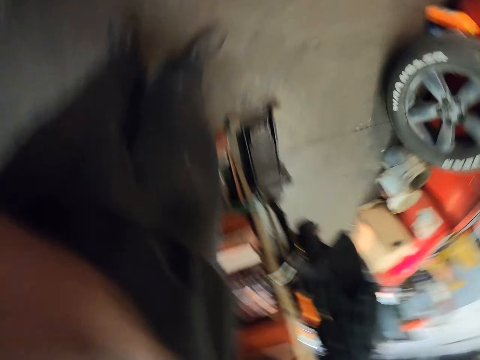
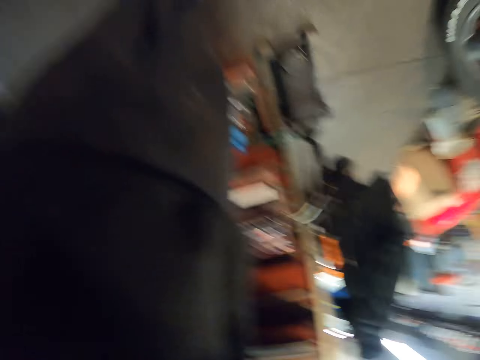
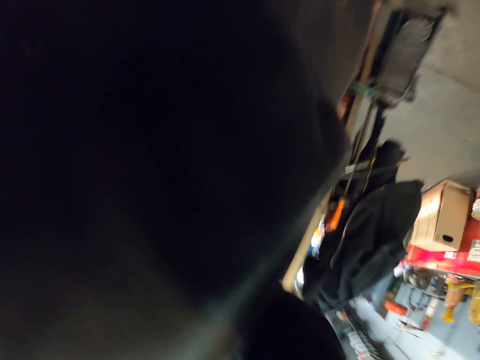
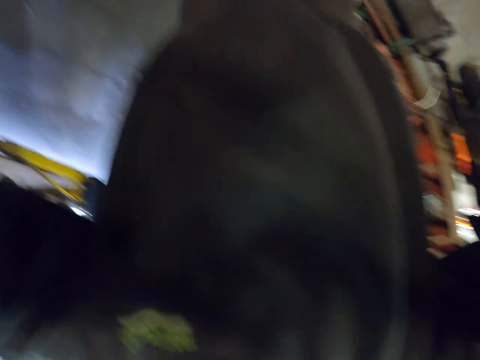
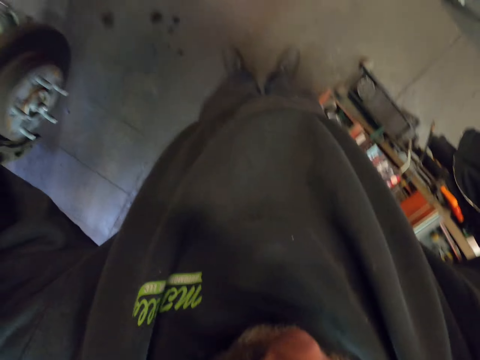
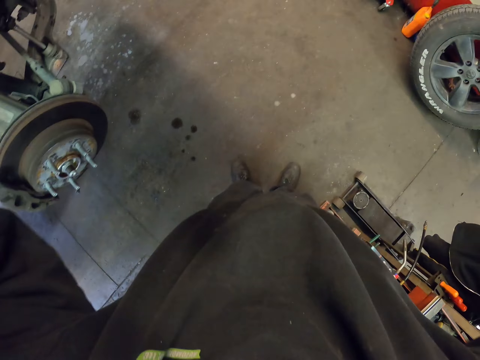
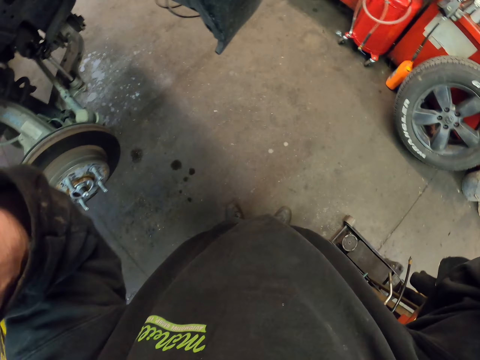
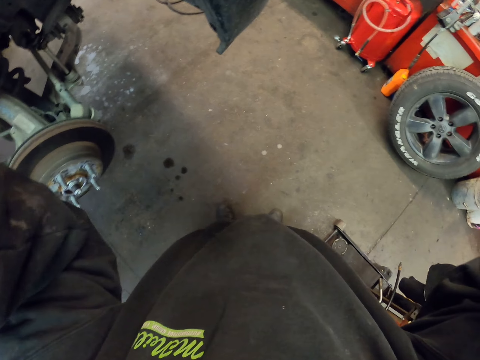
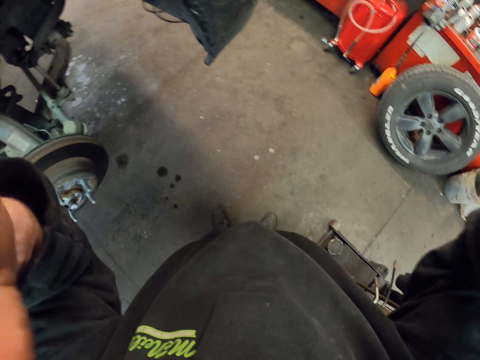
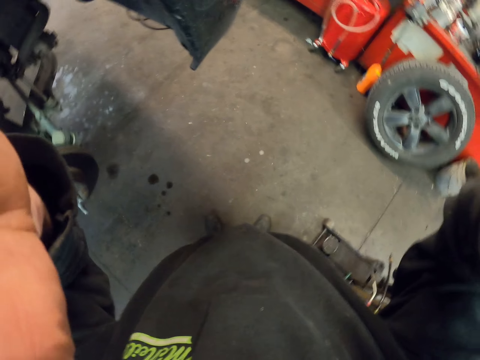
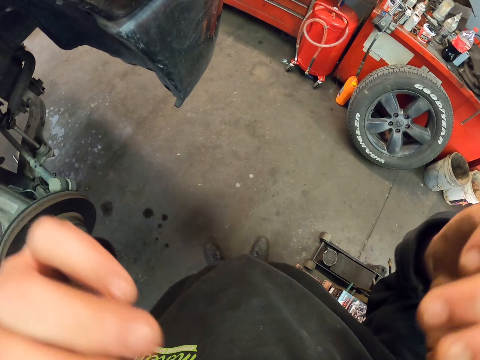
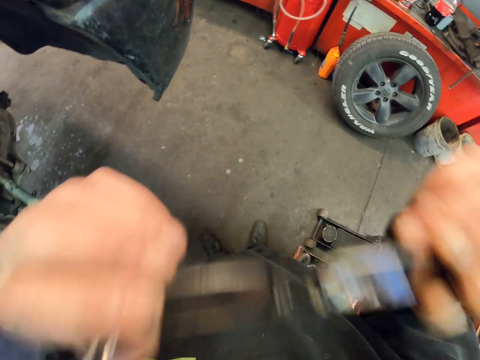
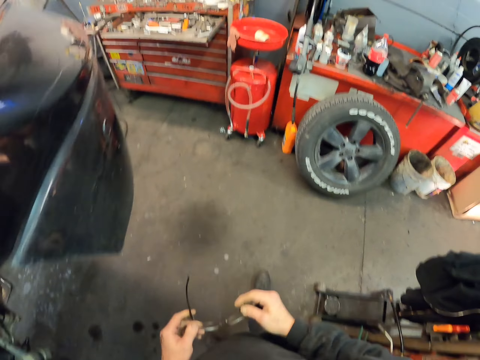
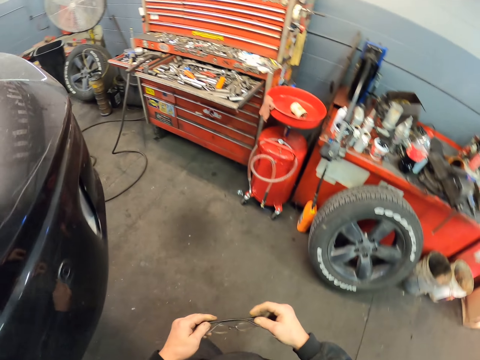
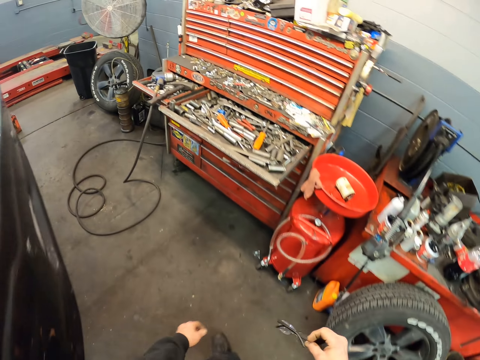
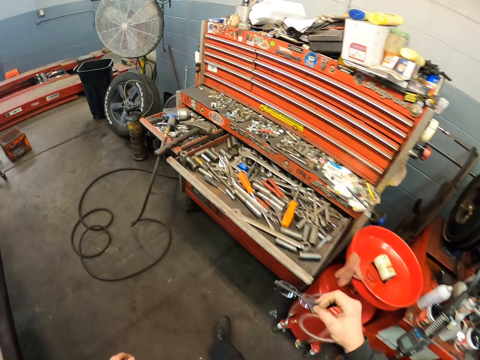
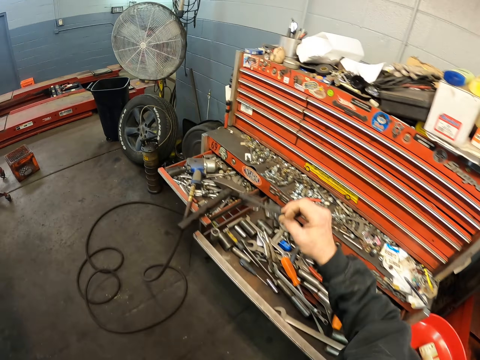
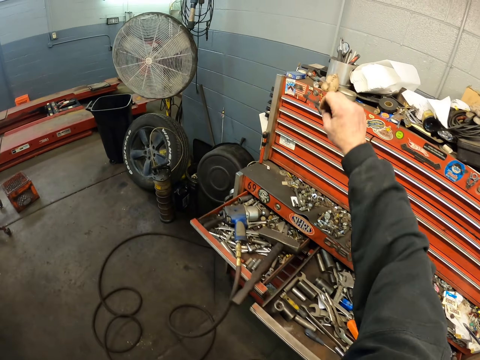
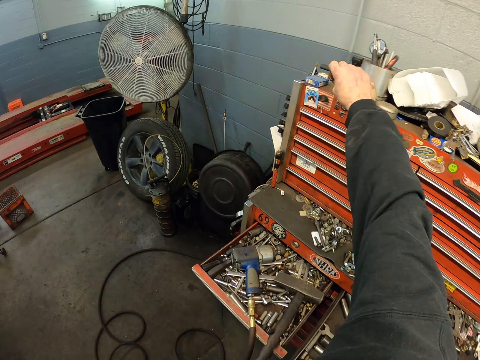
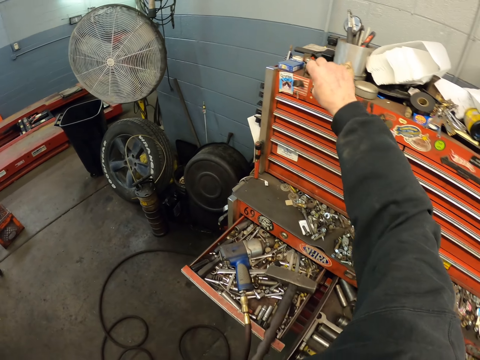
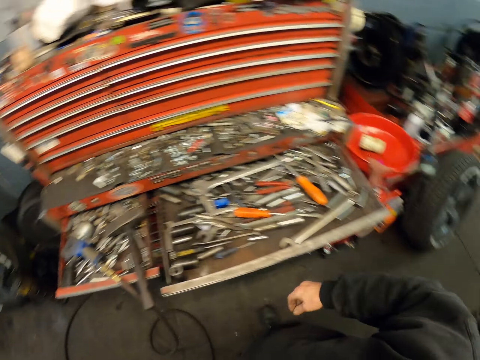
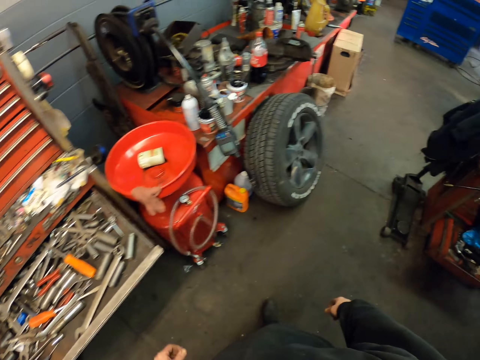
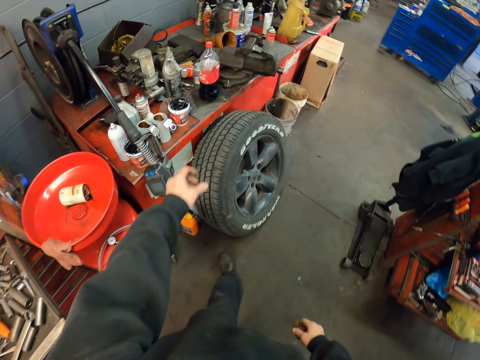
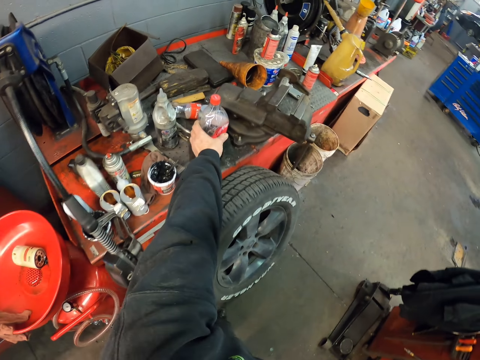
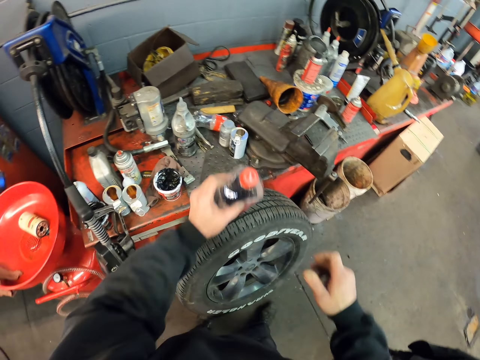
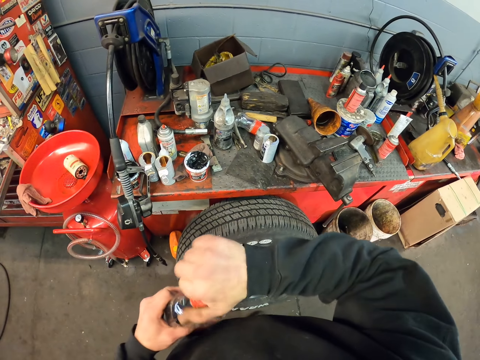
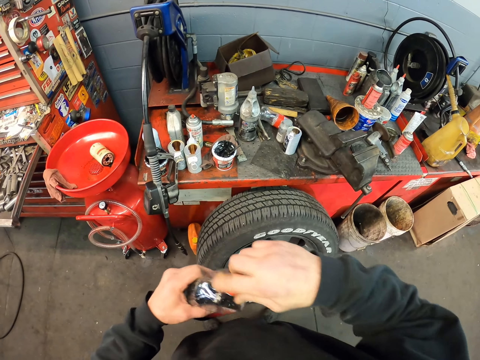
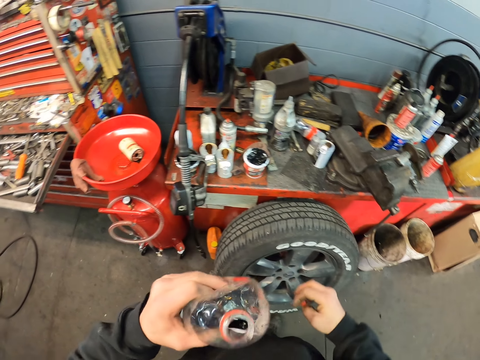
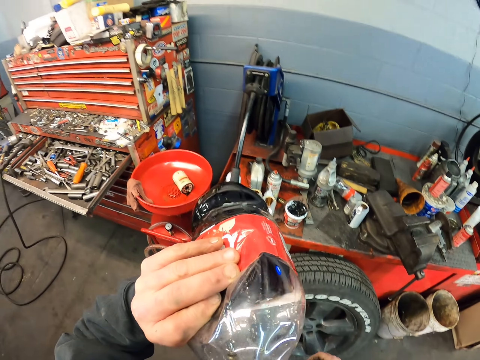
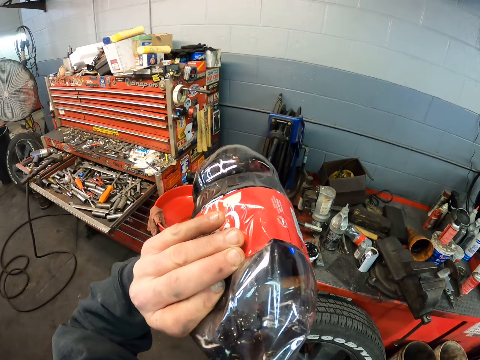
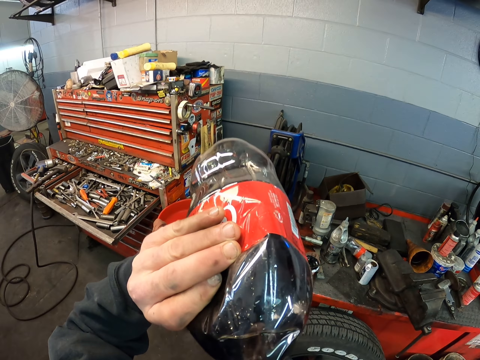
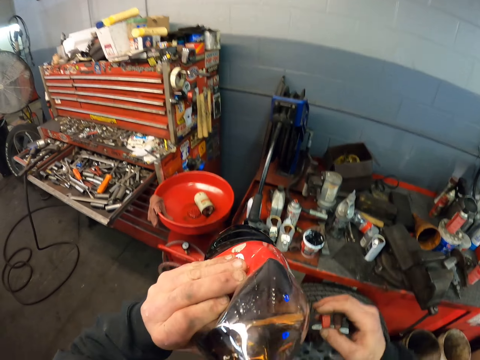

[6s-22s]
The camera wearer moves the camera. They put the camera into focus. They take off the glasses. They walk around. They put the glasses on the shelf. They walk around. They pick up a bottle of soda. They open the bottle. They drink the soda.

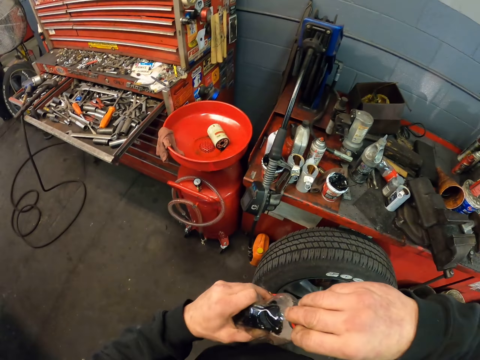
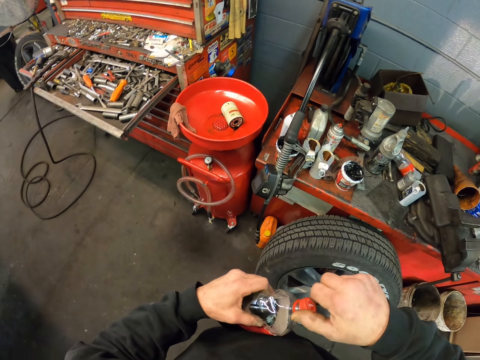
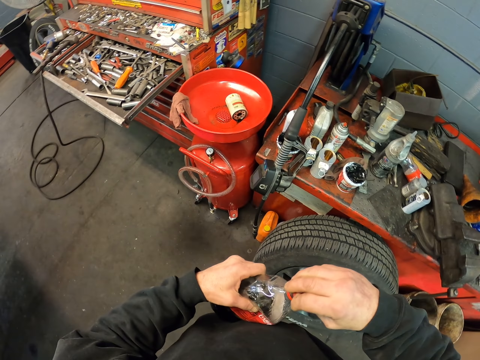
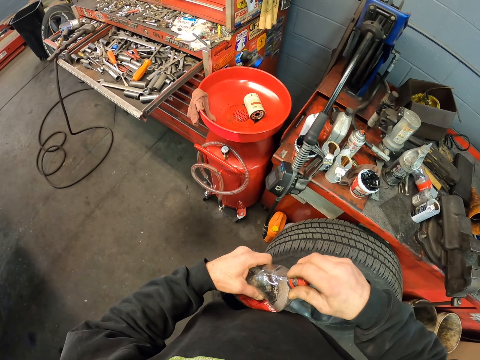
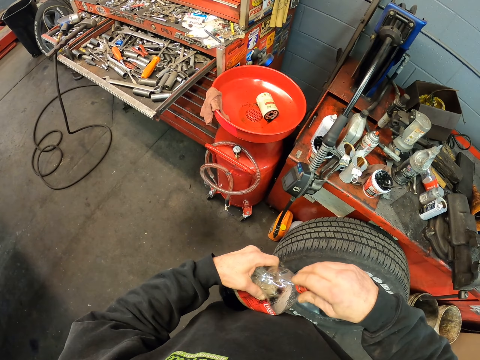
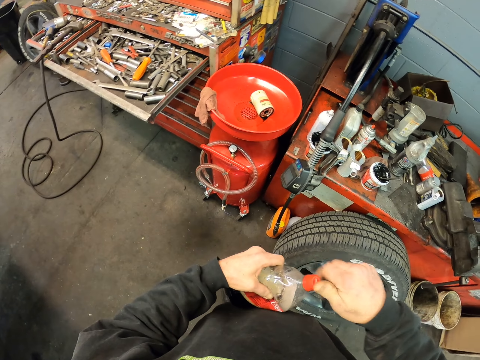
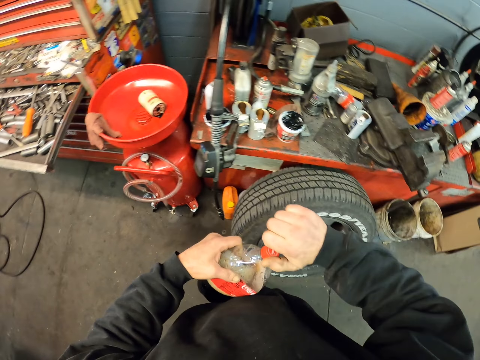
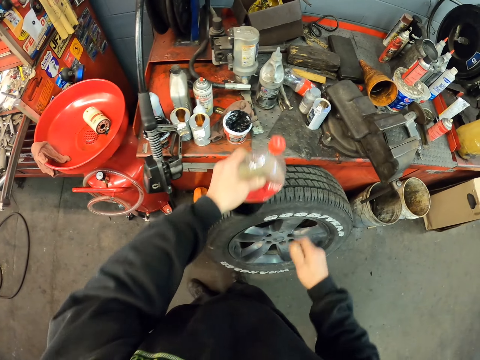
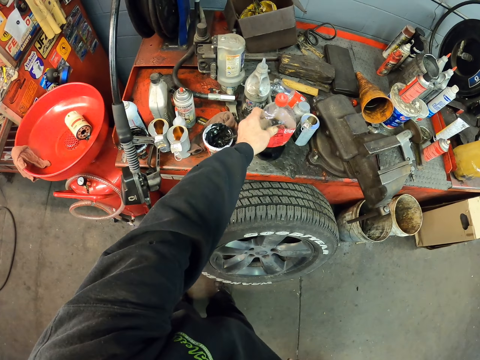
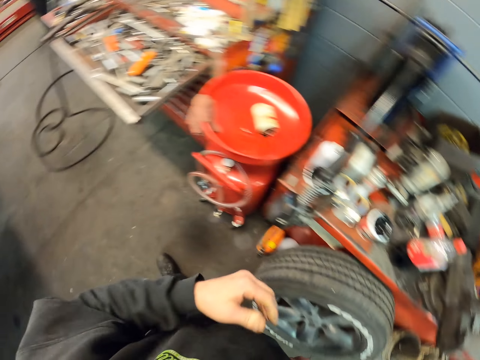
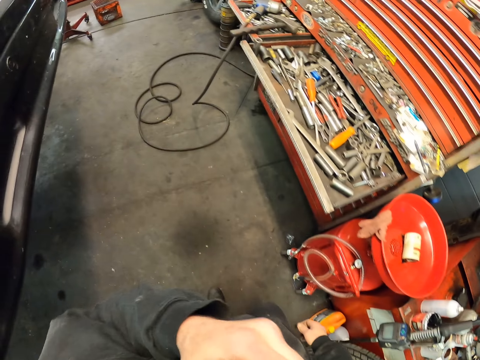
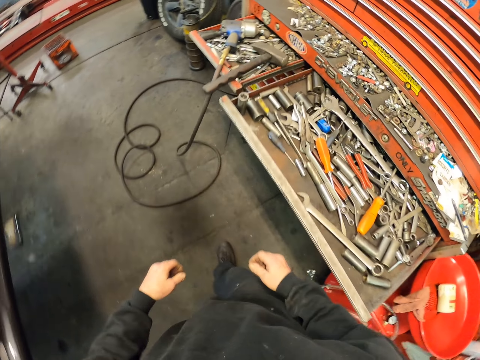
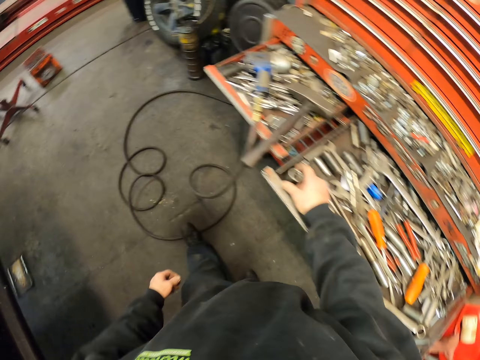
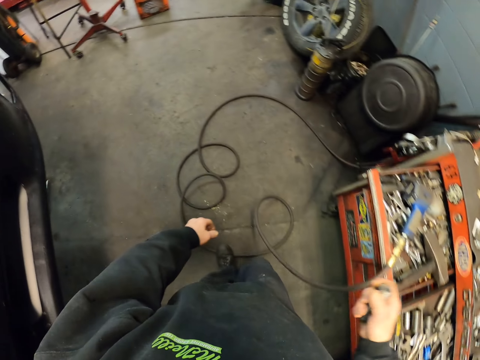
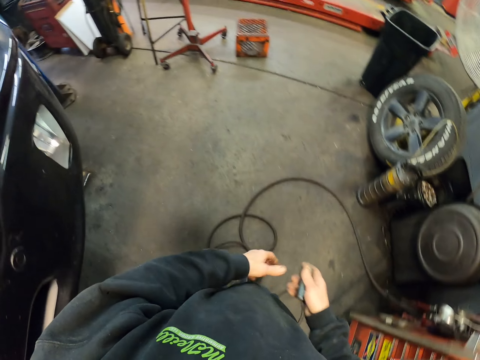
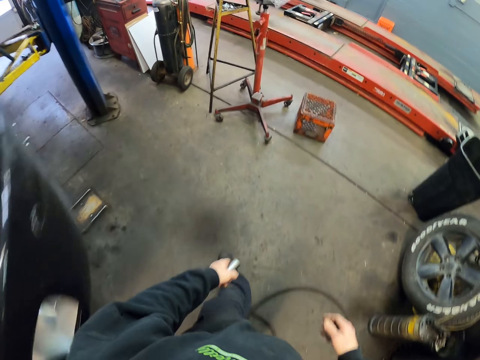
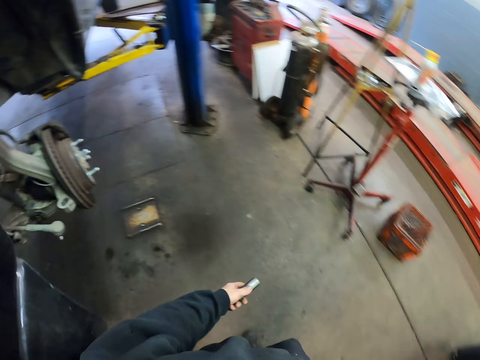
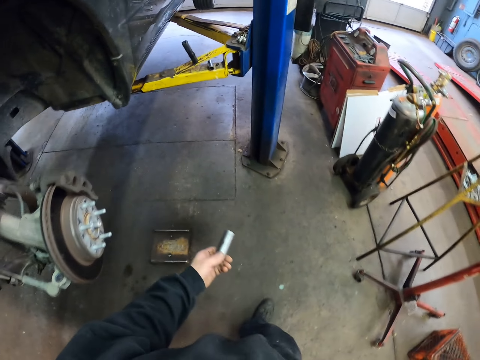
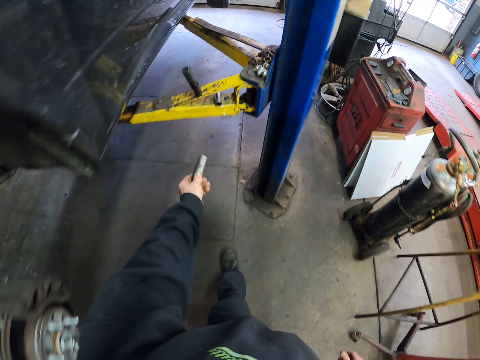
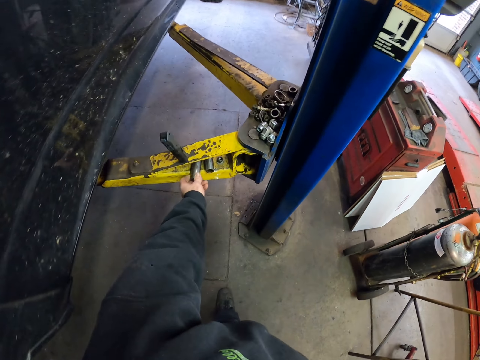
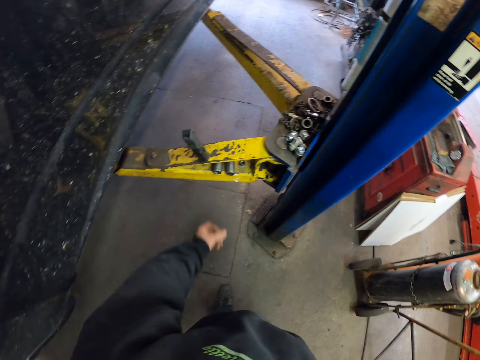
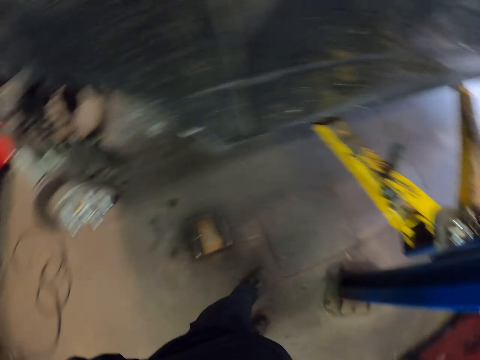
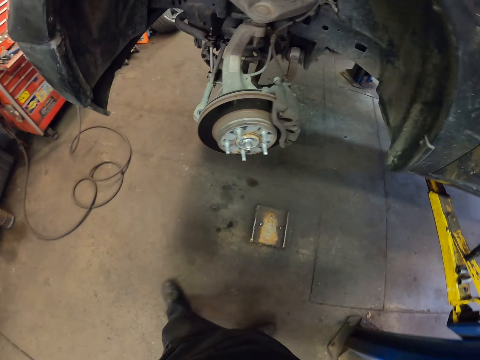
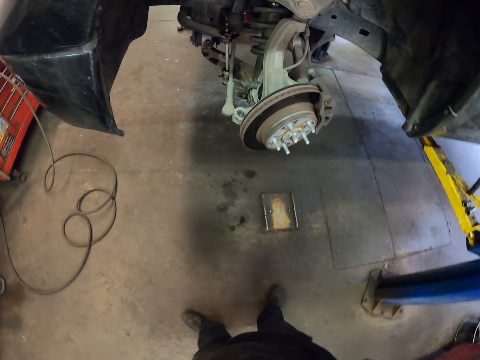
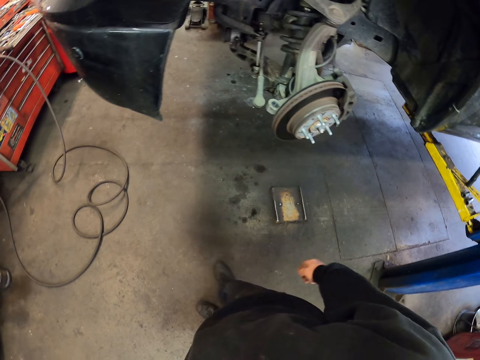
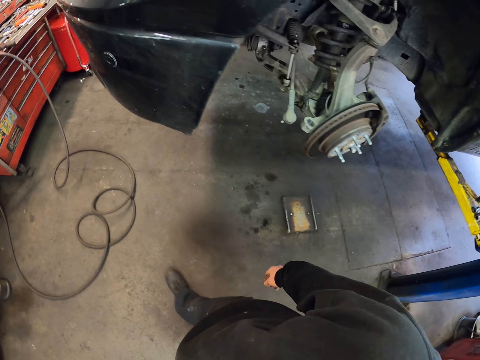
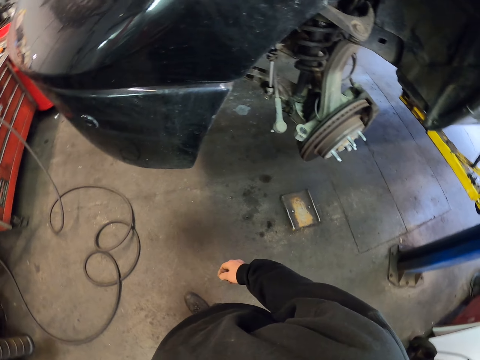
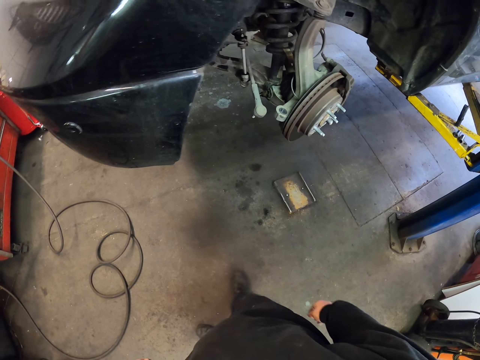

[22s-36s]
The camera wearer closes the bottle of soda. They put the bottle on the table. They wipe the face. They walk around. They pick up the bolt from the table. They put the bolt on the crane. They walk around.
